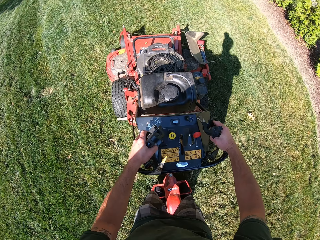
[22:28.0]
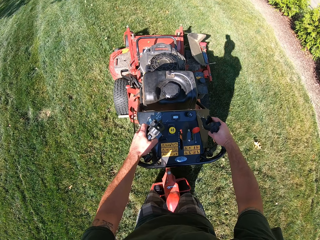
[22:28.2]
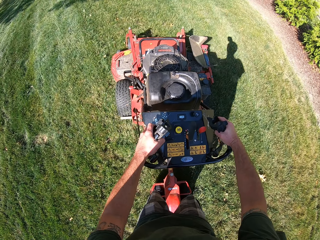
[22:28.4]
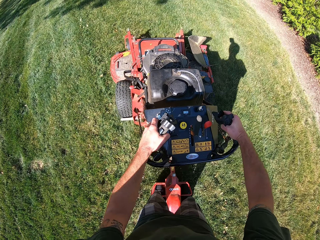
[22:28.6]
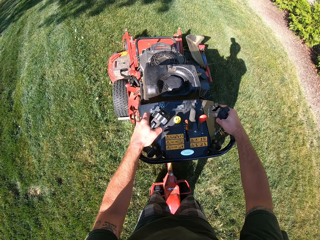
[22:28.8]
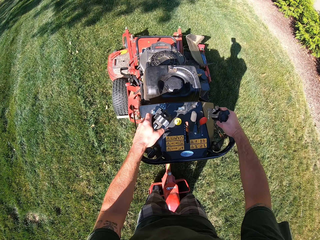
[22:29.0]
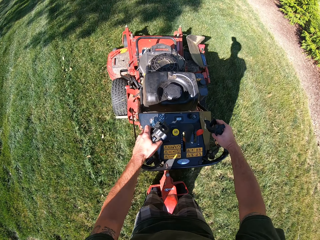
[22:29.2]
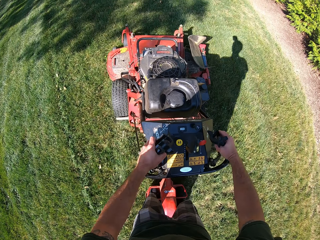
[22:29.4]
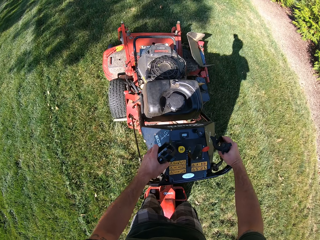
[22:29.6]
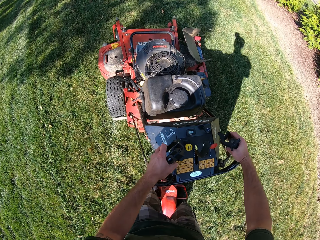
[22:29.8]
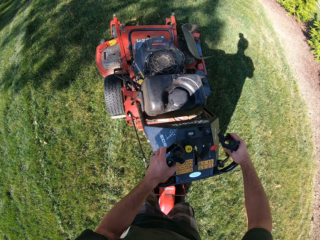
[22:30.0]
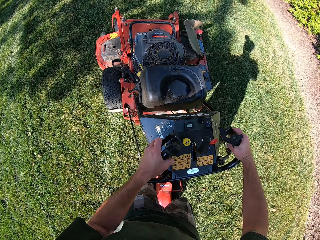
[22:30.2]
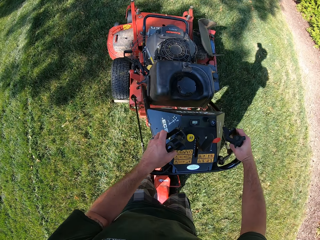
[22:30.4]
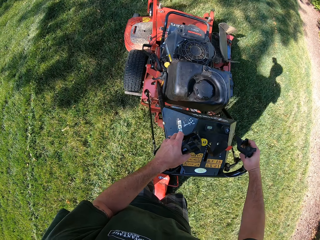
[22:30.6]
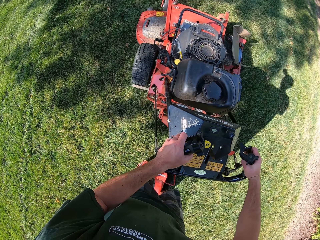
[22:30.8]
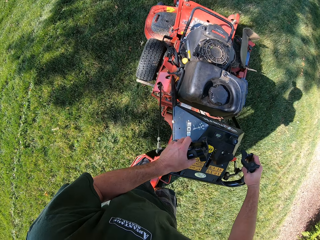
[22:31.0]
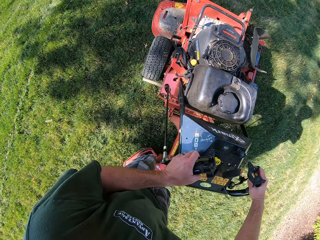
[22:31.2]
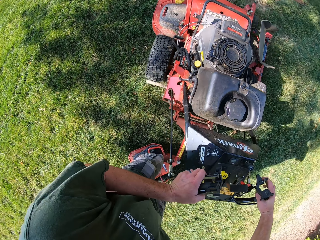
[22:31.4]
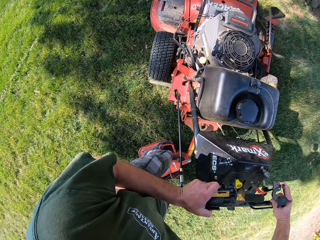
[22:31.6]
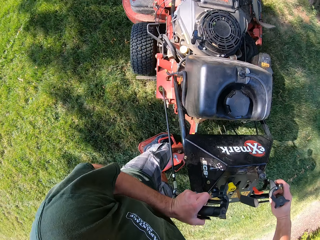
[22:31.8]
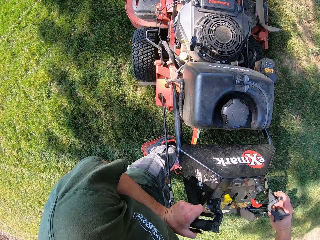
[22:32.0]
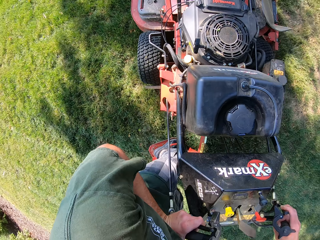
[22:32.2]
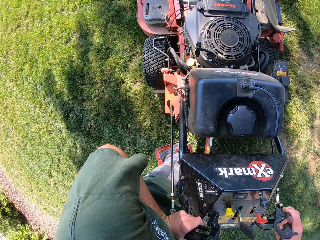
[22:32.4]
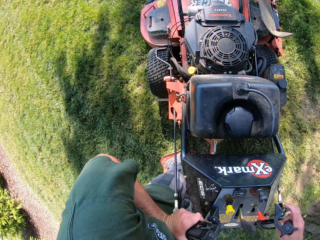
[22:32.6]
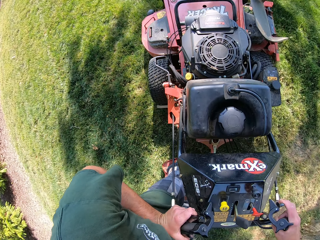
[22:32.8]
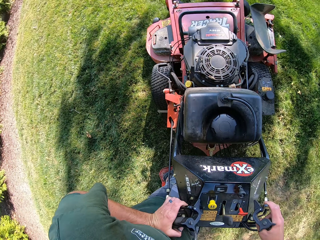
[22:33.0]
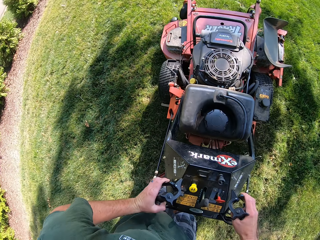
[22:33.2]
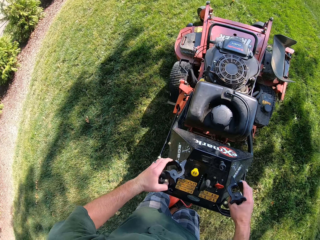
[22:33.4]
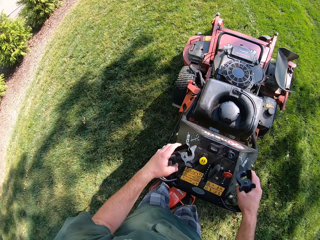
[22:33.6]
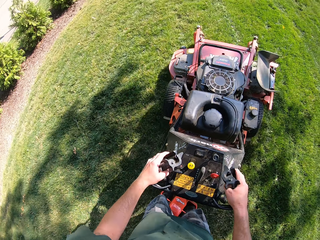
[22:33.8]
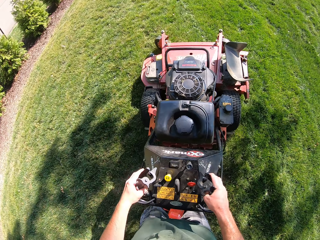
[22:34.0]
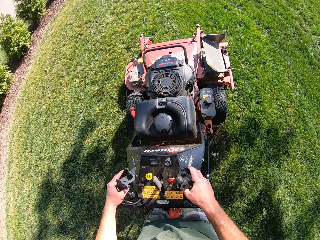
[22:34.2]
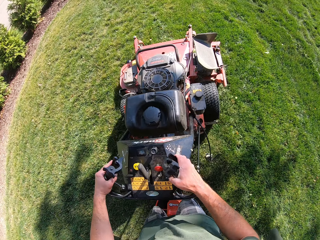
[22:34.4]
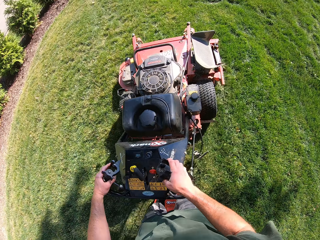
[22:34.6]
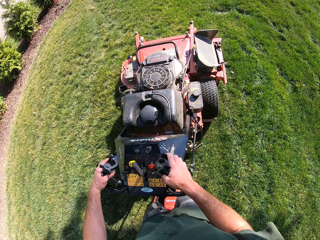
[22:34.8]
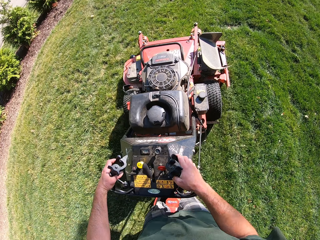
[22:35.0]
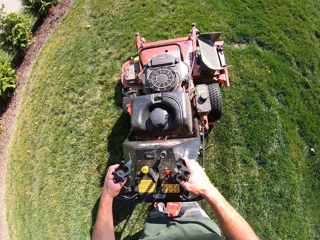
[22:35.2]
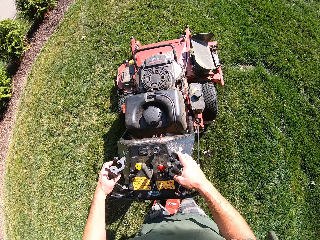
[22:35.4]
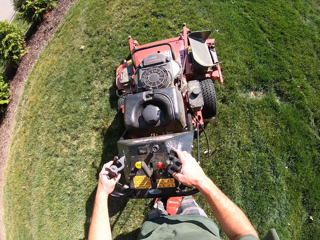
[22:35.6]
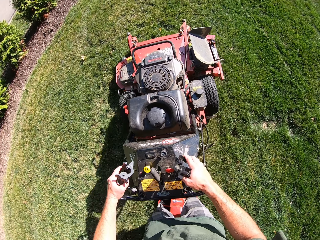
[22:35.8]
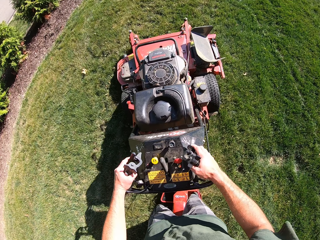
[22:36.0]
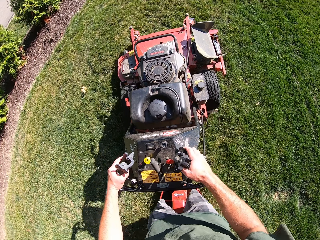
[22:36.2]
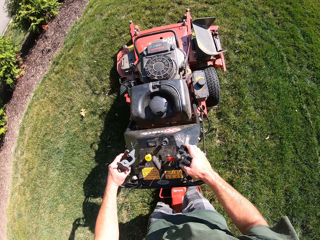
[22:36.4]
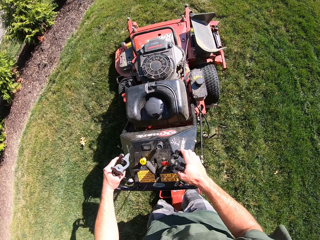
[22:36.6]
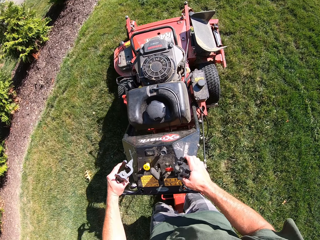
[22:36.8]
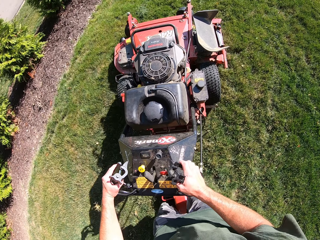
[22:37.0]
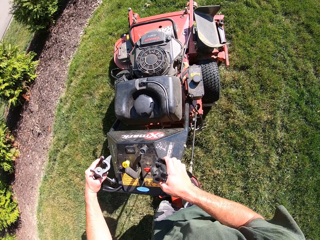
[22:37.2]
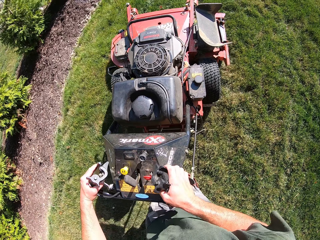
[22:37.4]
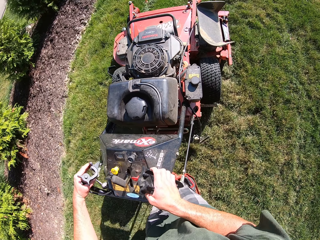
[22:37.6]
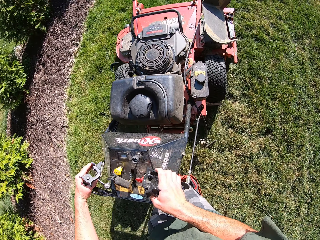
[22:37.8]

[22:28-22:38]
The camera wearer turns the lawn mower in an anticlockwise direction on the lawn. They cut grass using the lawn mower.

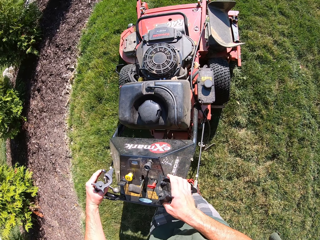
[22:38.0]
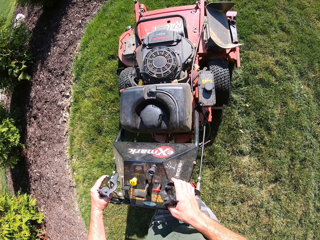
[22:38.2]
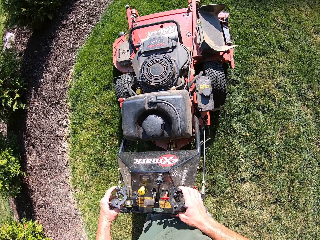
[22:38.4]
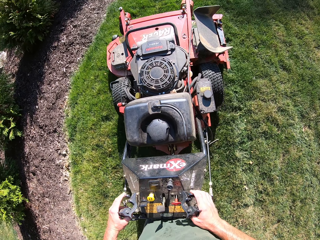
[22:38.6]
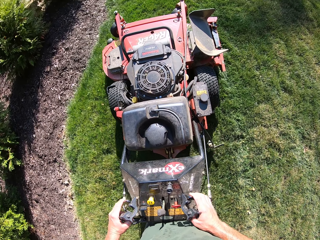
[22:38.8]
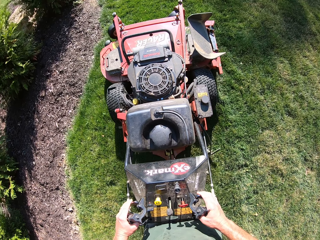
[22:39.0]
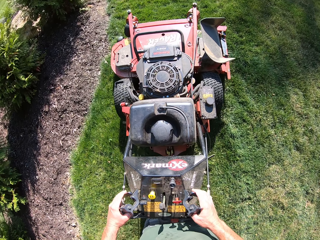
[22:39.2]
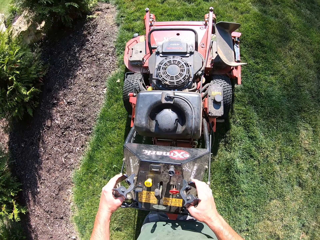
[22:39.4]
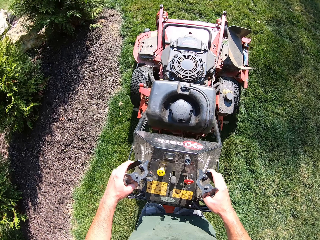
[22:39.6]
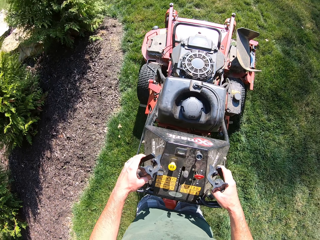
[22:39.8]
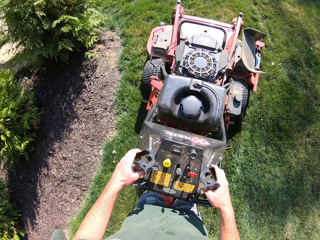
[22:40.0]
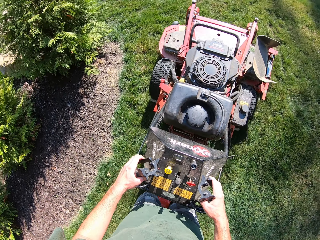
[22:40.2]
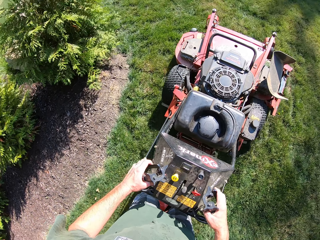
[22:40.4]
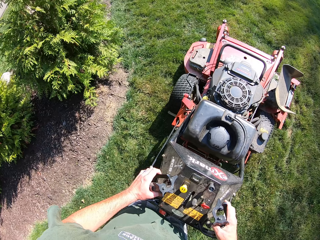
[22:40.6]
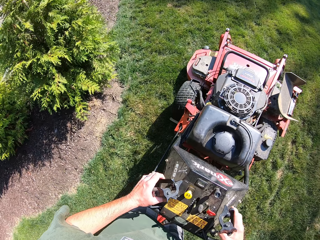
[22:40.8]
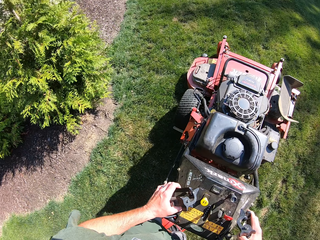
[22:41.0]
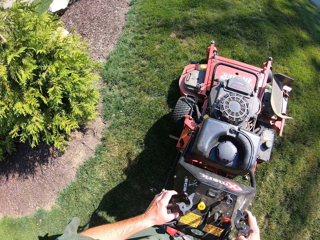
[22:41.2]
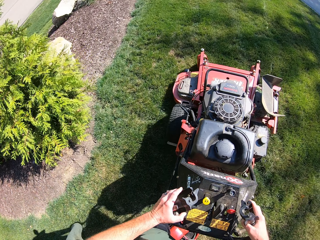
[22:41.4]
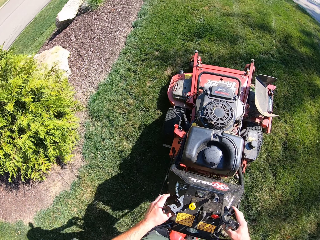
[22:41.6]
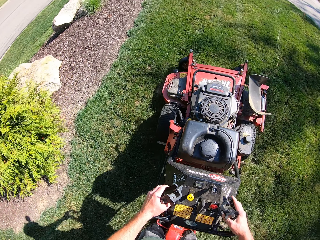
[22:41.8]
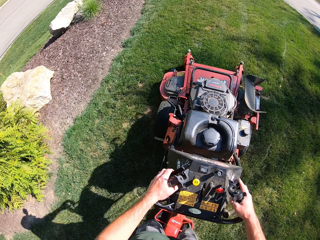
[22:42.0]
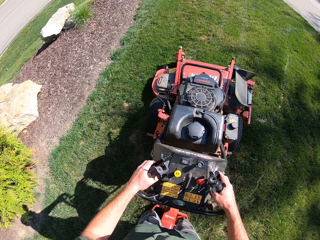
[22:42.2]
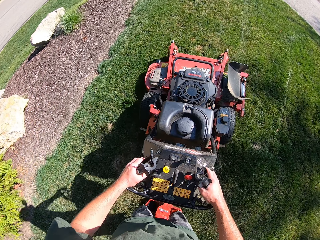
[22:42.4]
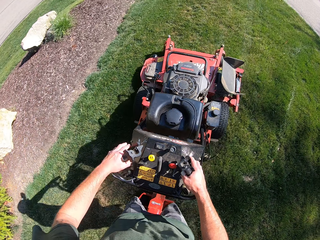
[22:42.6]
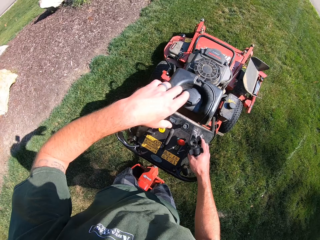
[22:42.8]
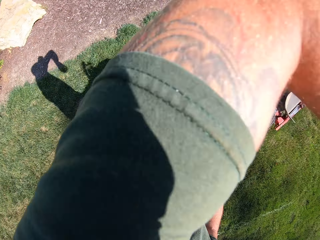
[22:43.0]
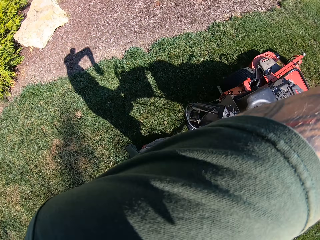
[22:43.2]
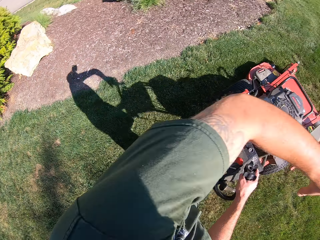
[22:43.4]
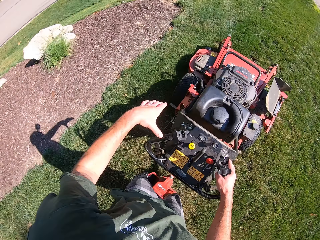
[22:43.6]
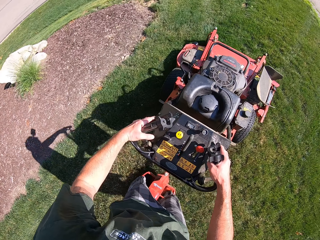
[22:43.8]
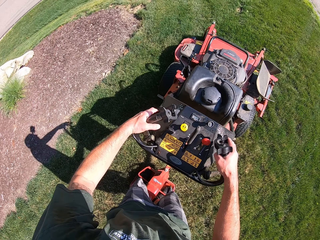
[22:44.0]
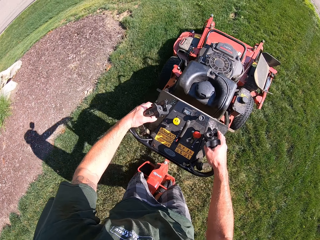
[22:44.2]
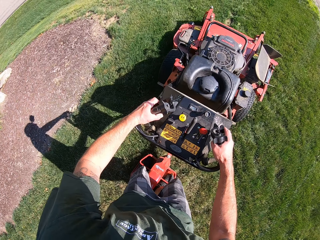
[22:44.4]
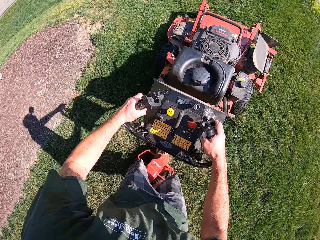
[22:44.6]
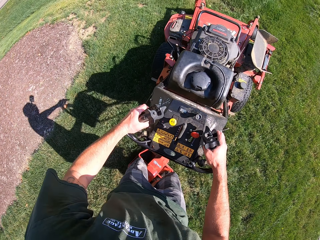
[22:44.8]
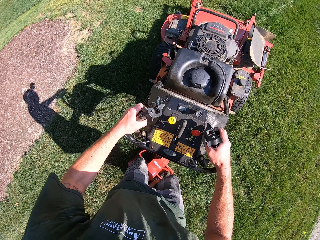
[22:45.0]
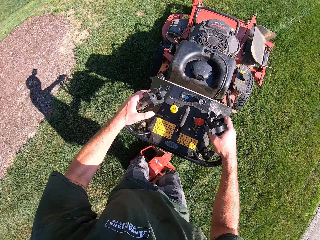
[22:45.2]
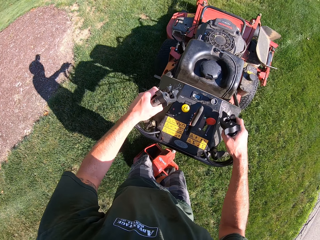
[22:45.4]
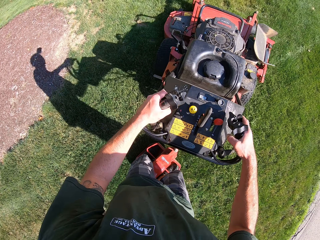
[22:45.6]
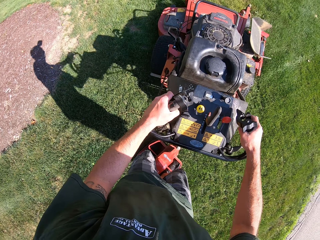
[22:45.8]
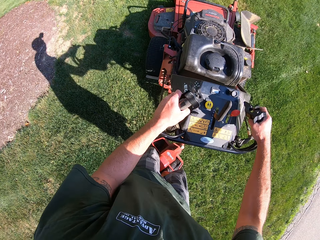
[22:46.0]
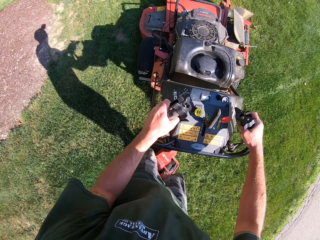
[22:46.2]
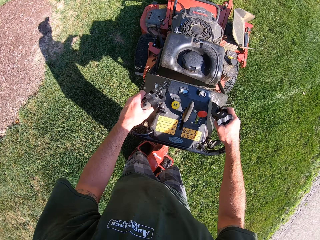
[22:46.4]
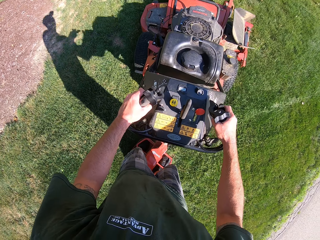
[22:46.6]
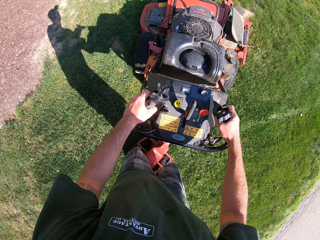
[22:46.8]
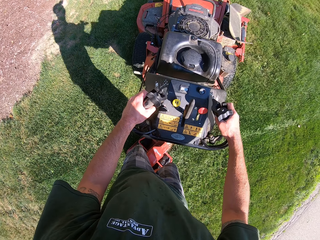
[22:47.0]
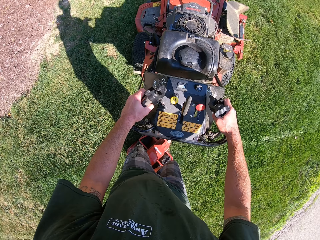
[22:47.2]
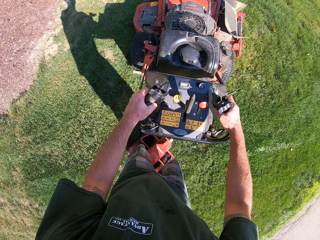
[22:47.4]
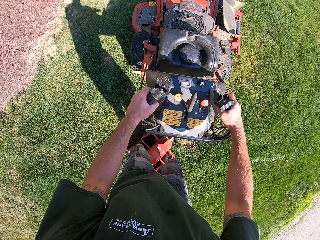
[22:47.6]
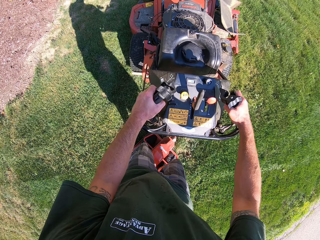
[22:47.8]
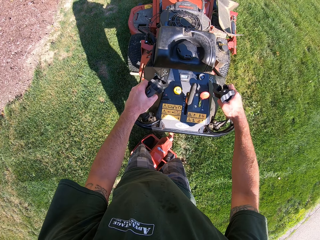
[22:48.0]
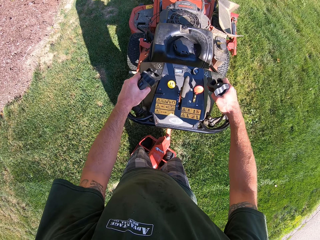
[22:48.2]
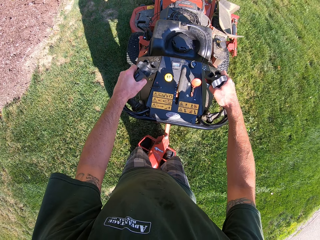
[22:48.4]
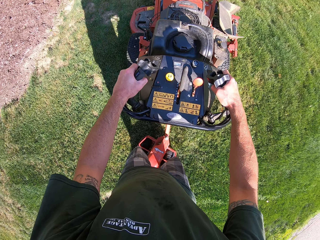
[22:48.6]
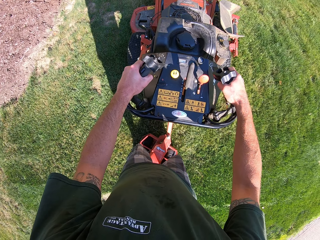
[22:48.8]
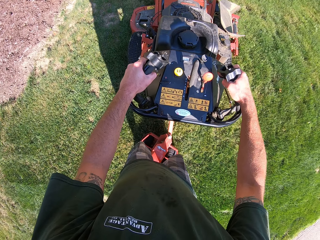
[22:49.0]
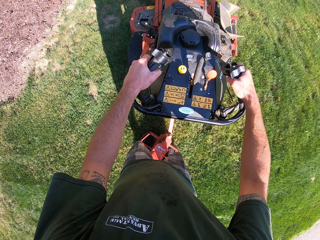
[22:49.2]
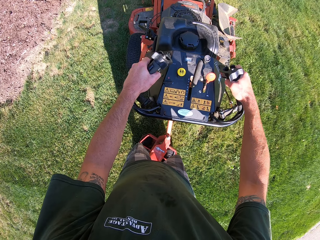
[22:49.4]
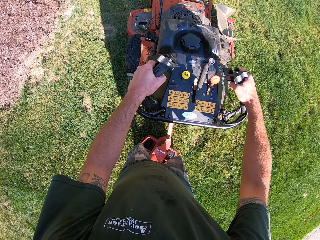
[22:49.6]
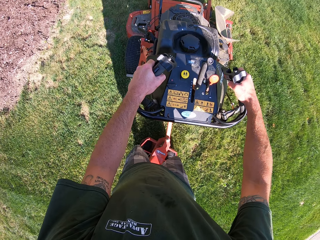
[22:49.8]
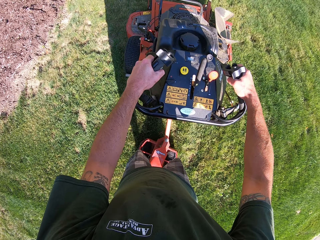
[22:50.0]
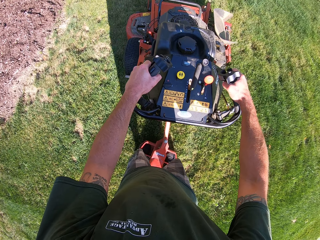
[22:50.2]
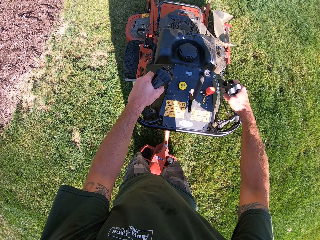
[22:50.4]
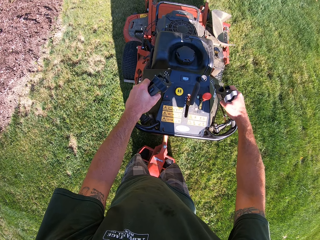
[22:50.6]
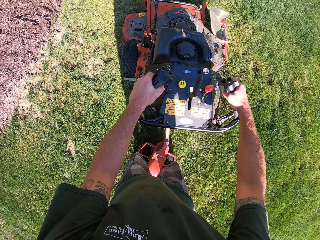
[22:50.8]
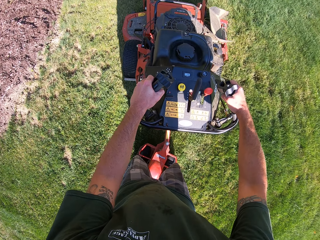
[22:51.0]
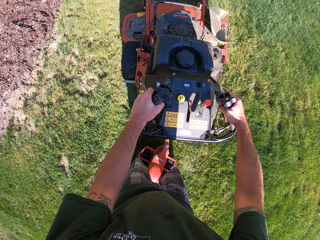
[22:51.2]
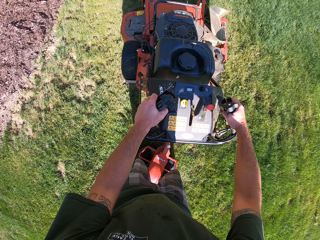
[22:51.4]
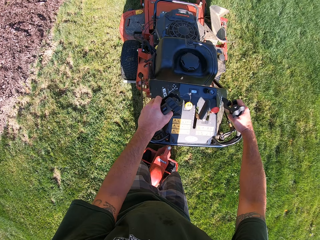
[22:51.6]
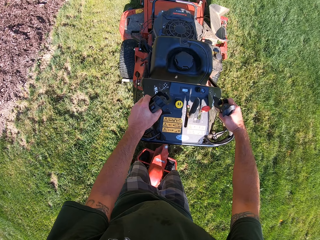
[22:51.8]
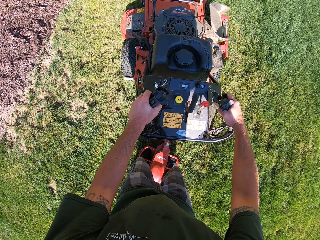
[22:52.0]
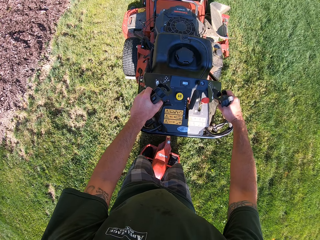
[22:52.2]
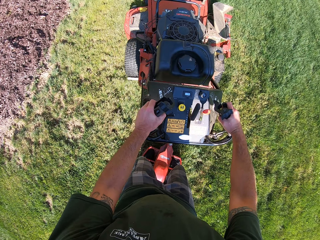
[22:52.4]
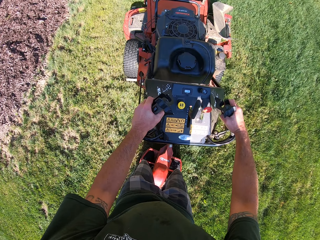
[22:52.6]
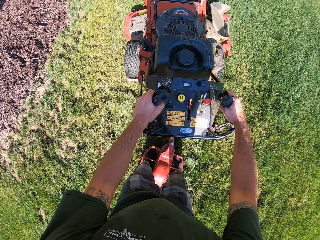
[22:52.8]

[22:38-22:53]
The camera wearer turns the lawn mower in an anticlockwise direction on the lawn. He raises his left hand towards his face. He cleans his face with his left arm. He lowers his left hand on the lever of the lawn mower. He grabs the lever of the lawn mower with his left hand. He cuts grass using the lawn mower. He turns the lawn to the left.
